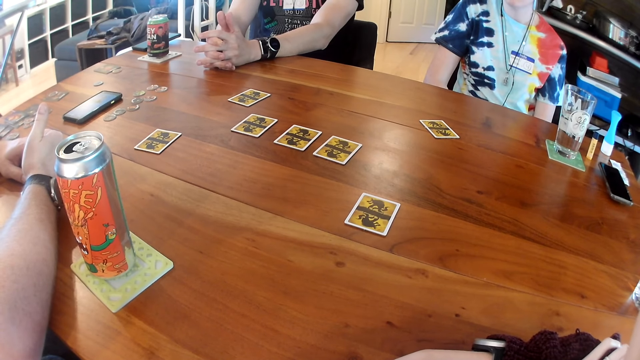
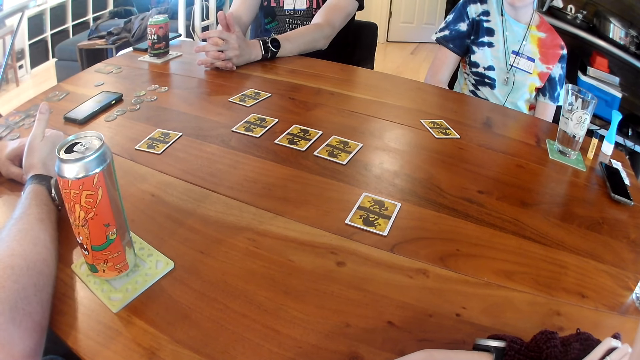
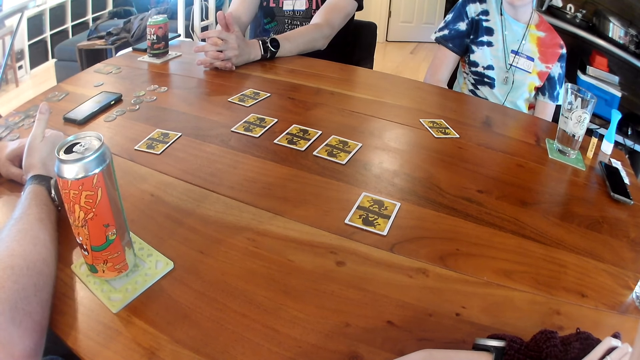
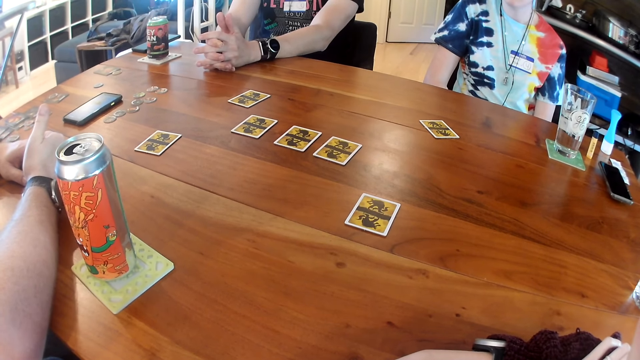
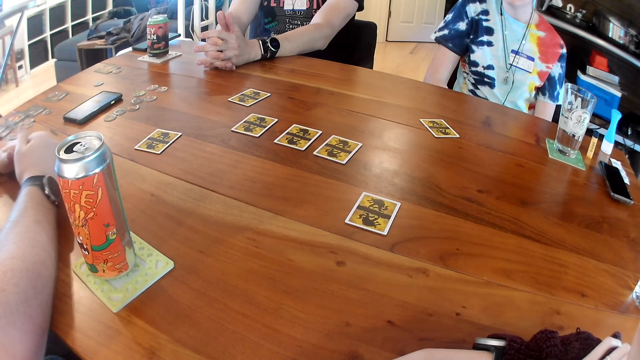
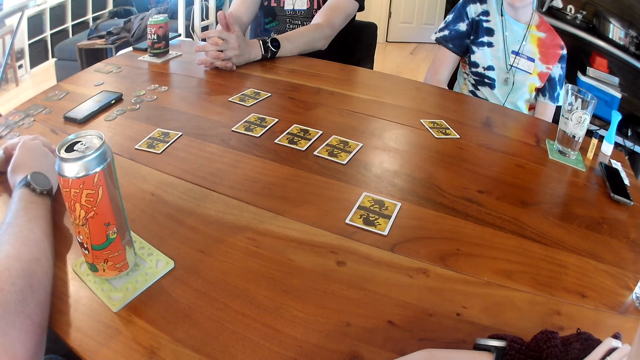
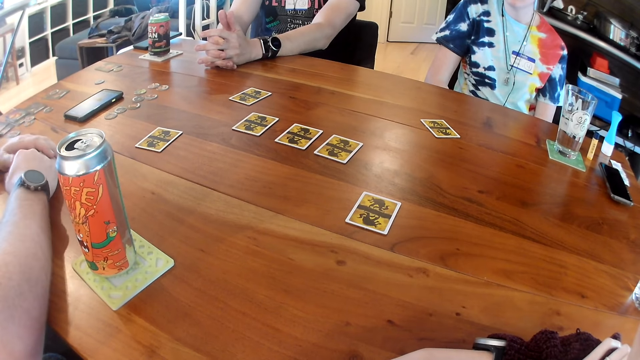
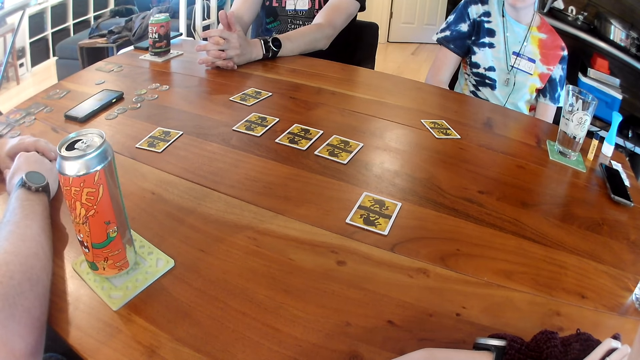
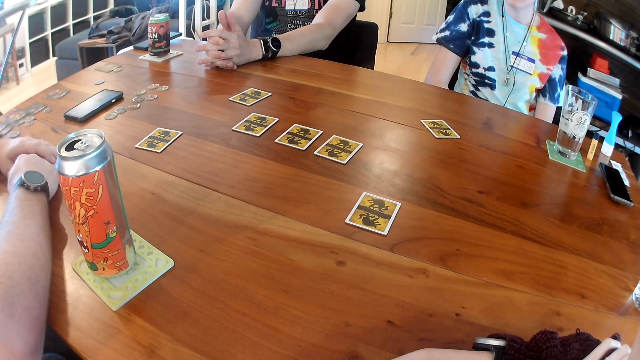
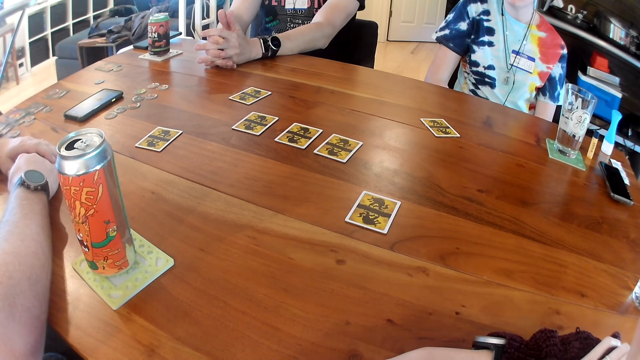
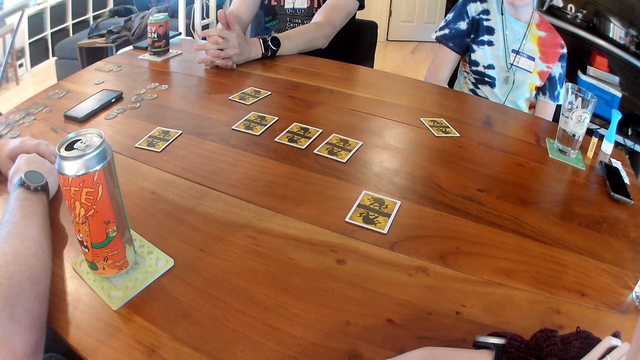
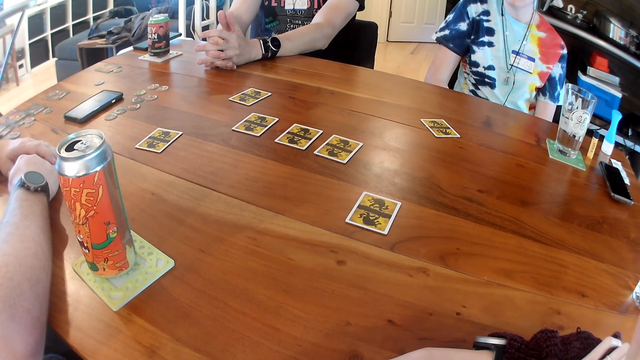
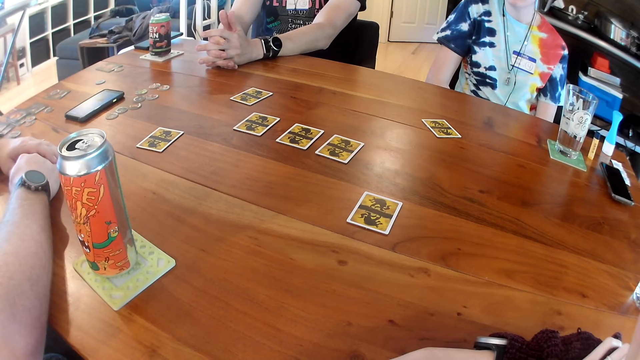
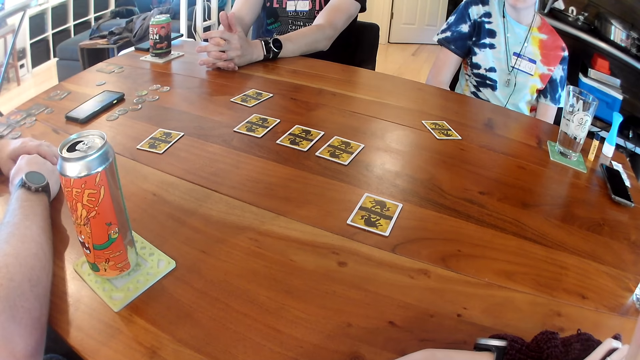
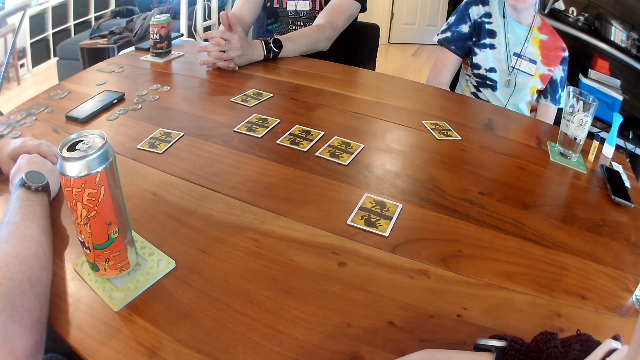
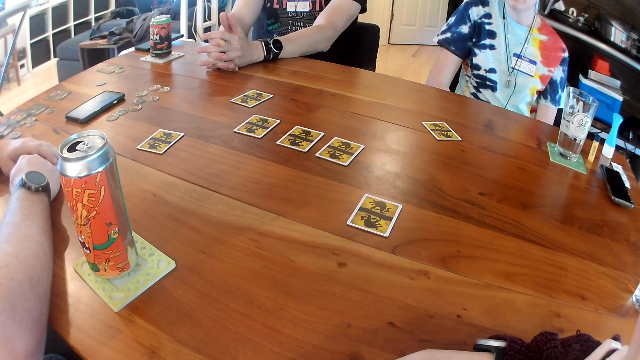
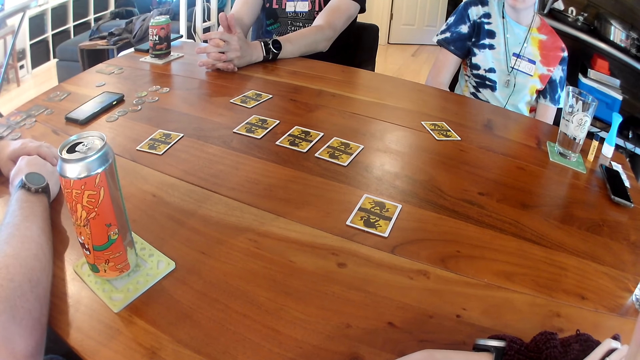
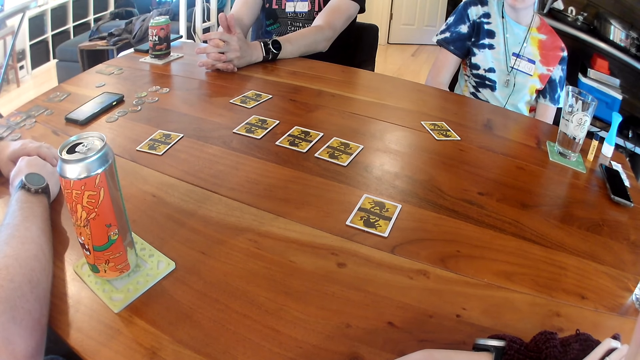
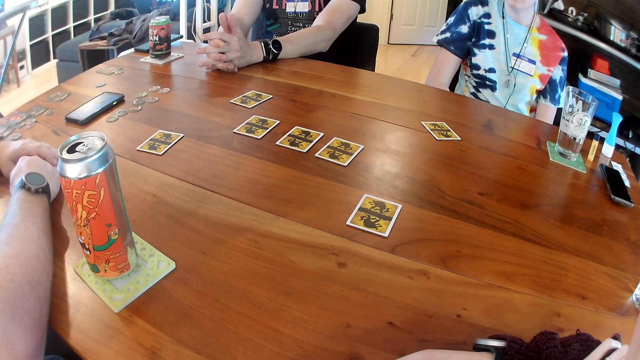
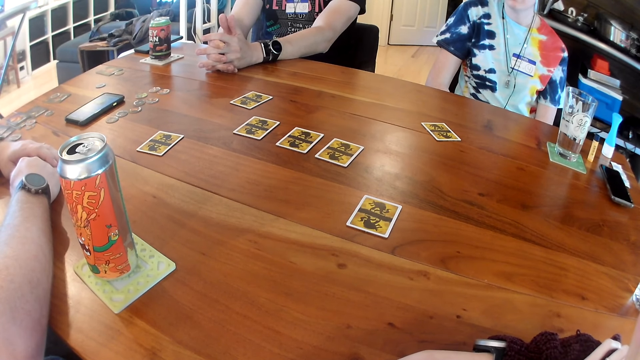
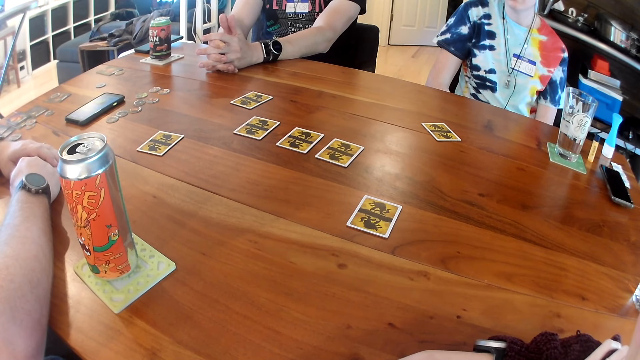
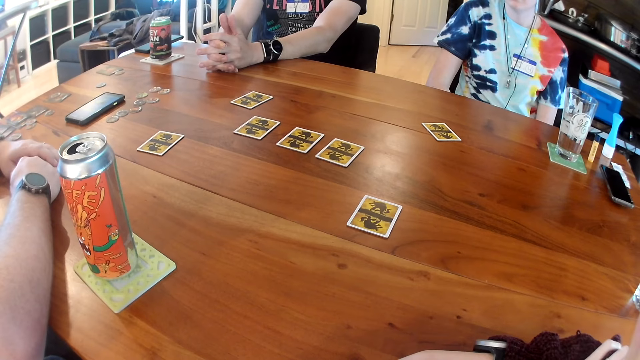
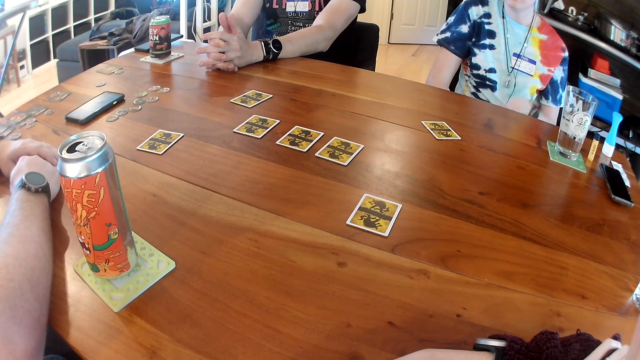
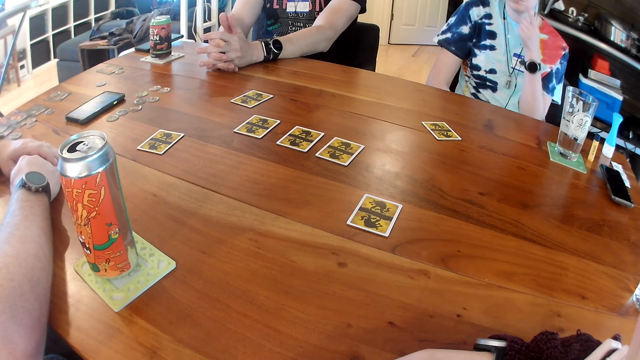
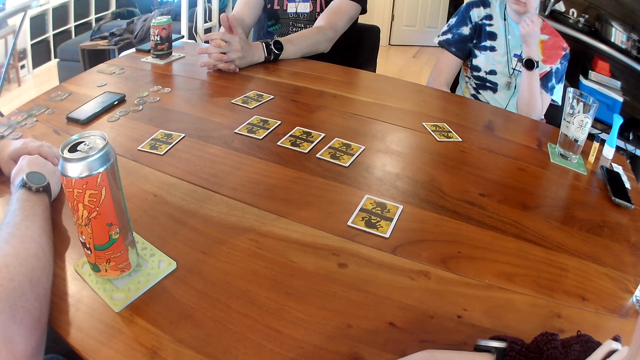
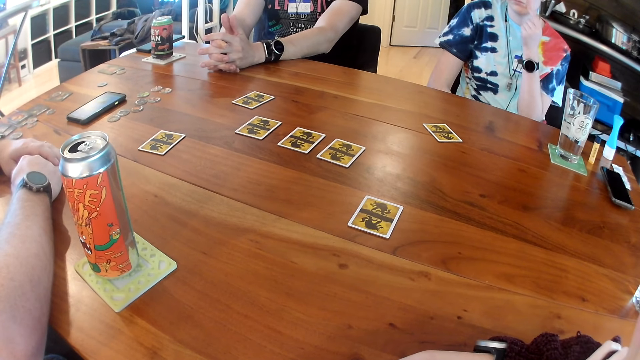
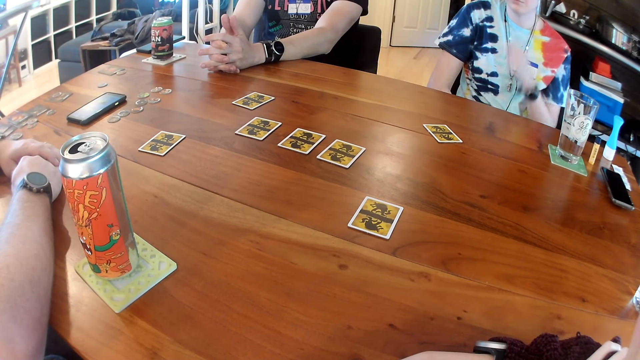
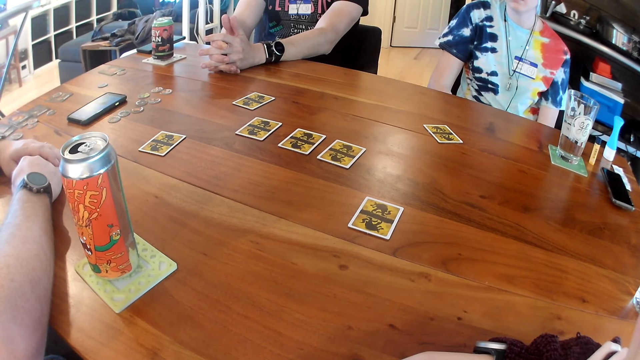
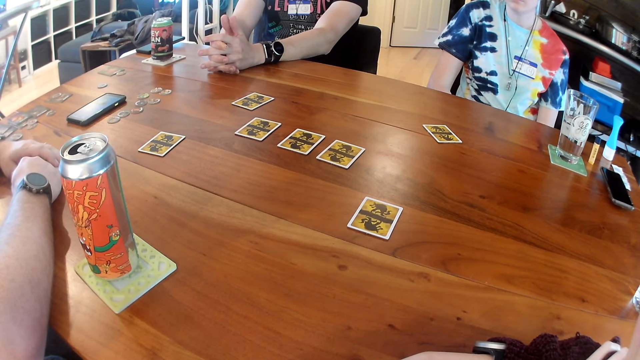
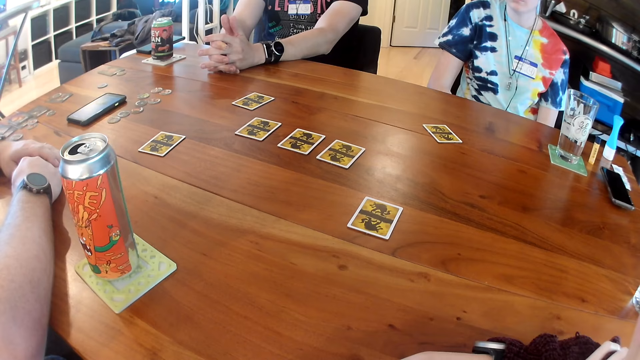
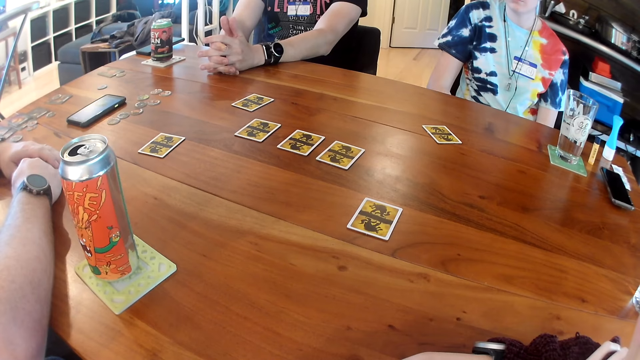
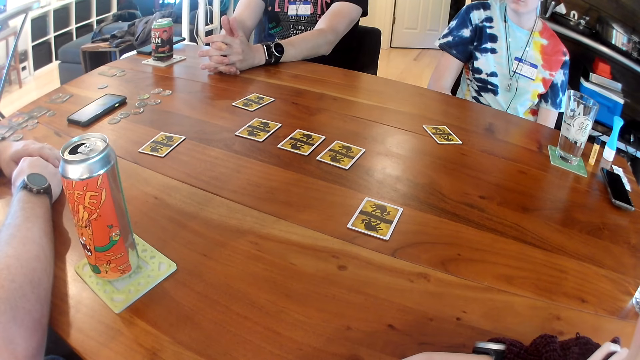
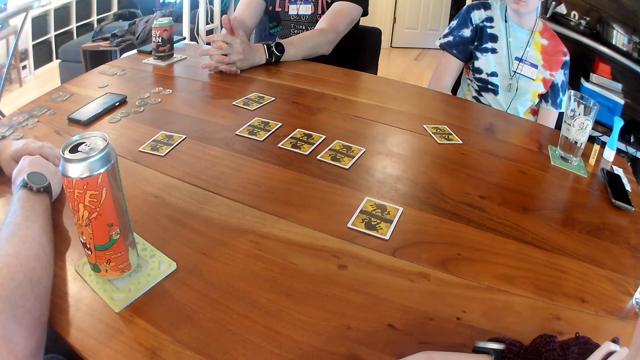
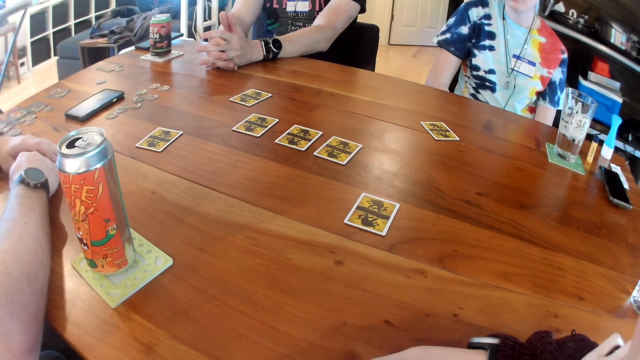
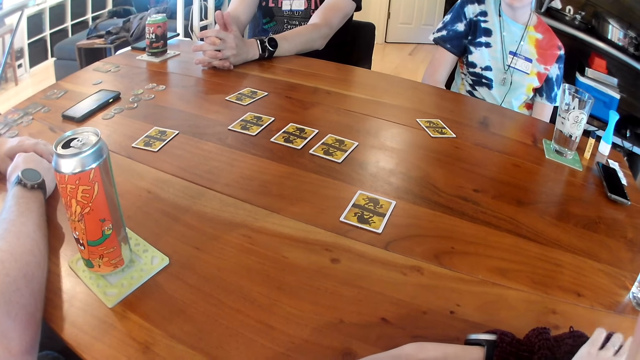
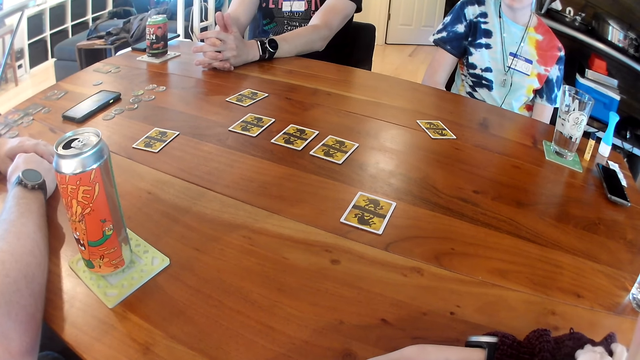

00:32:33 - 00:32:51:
A man puts down his right thumb. A woman scratches her face with her left hand.

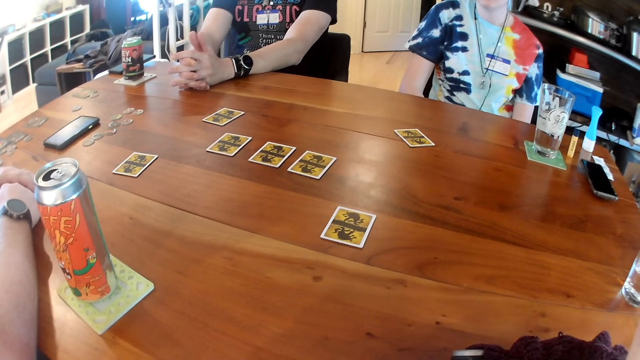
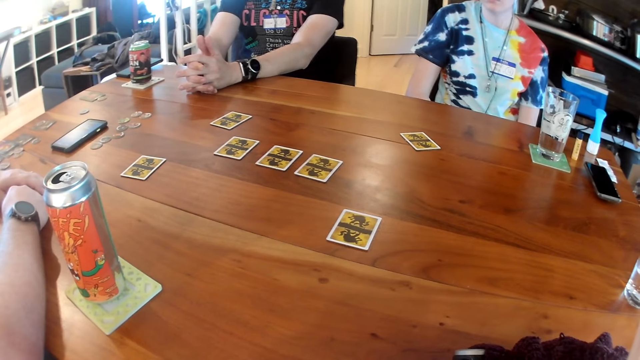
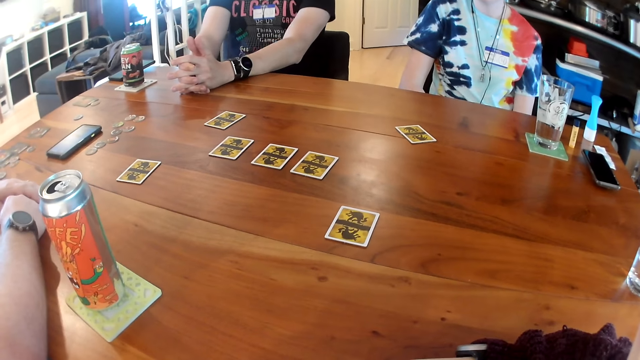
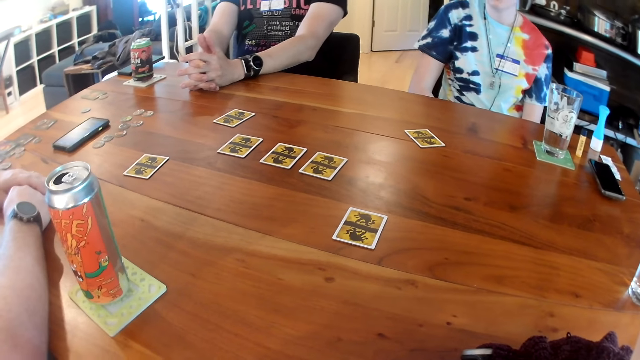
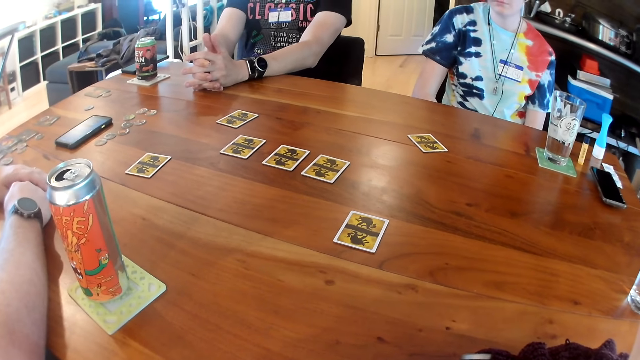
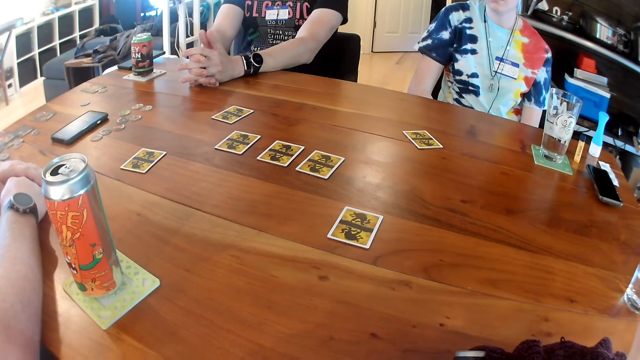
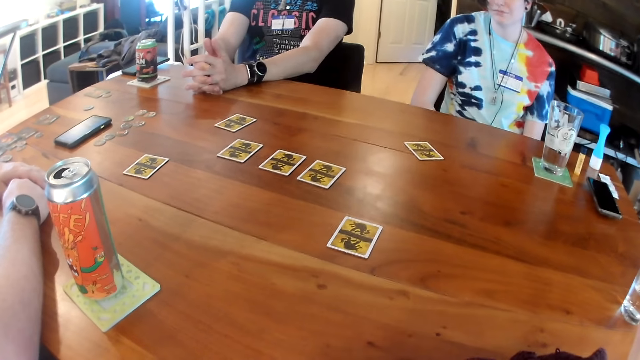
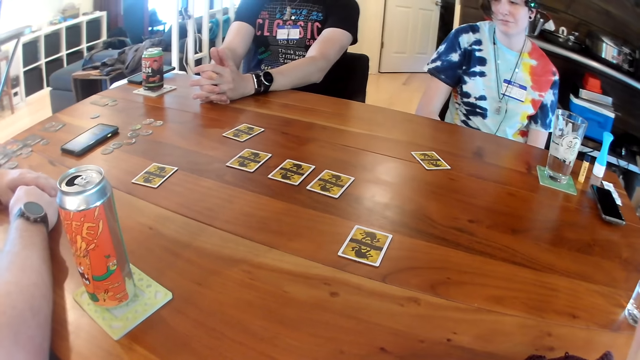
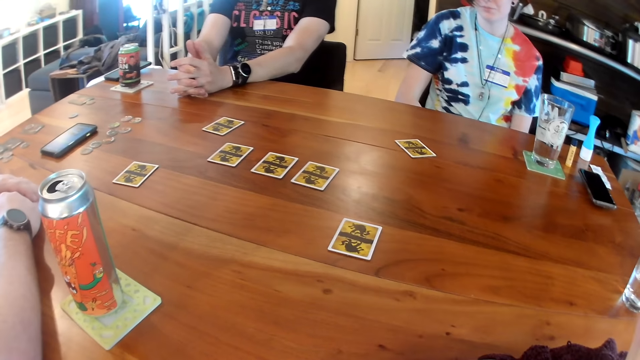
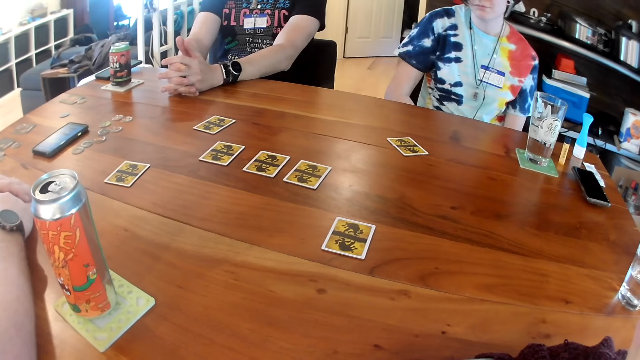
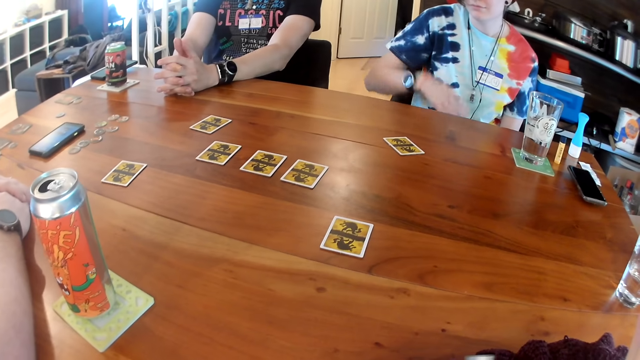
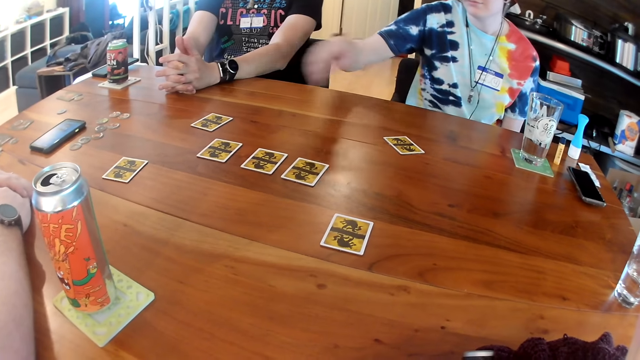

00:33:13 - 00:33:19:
The man places his hands together on the table.
